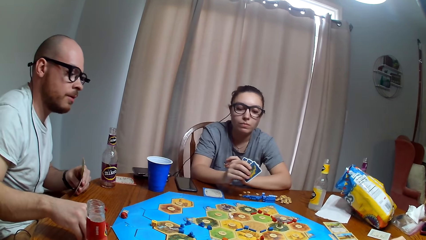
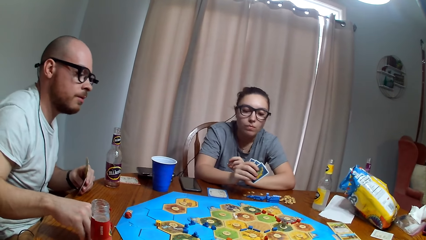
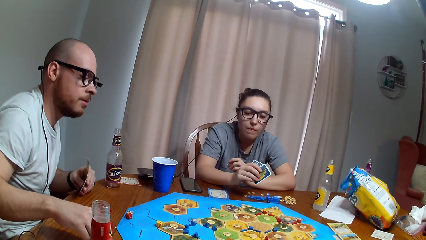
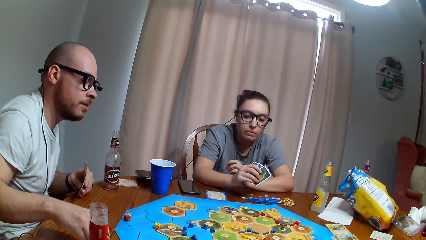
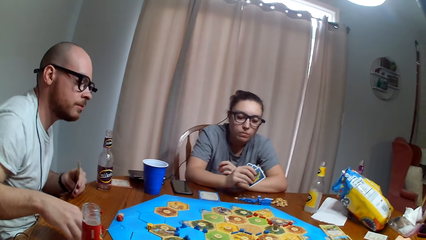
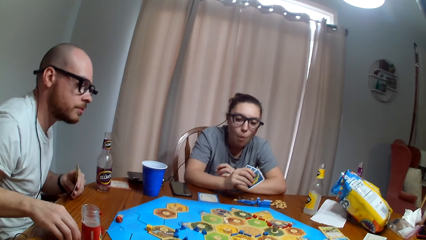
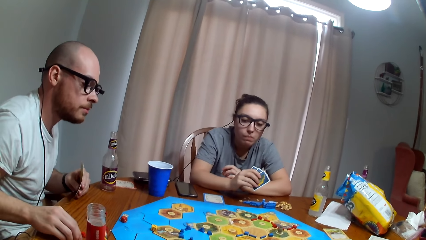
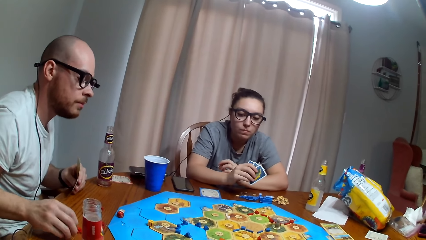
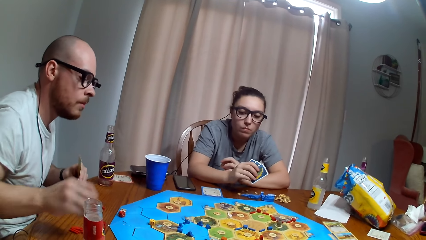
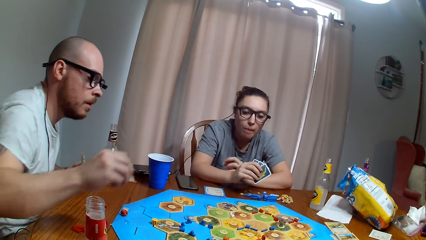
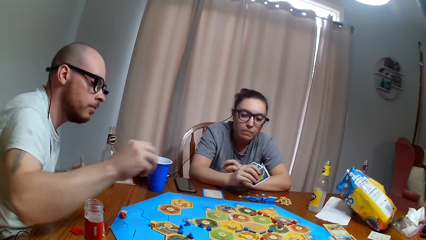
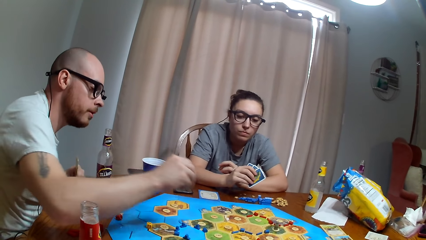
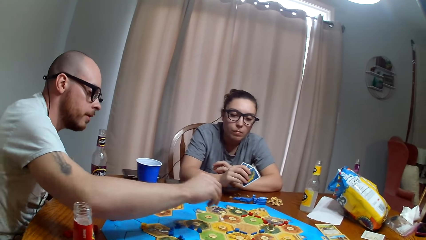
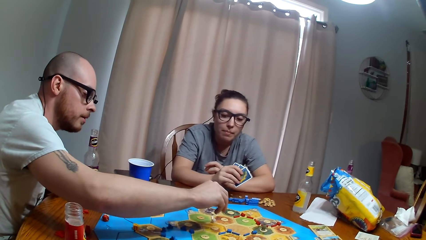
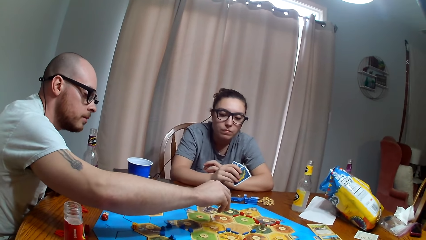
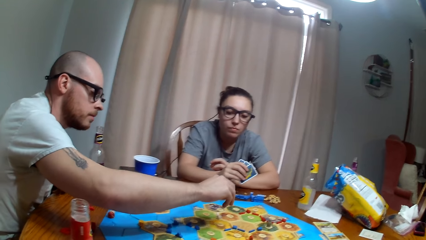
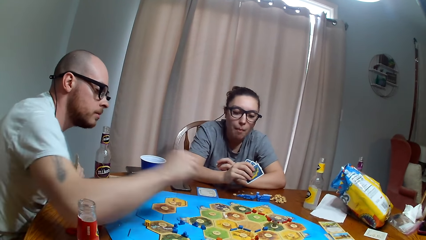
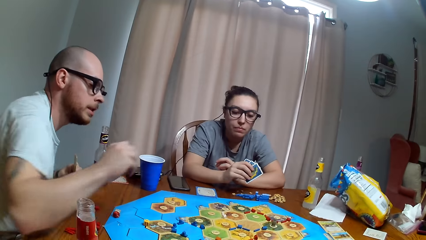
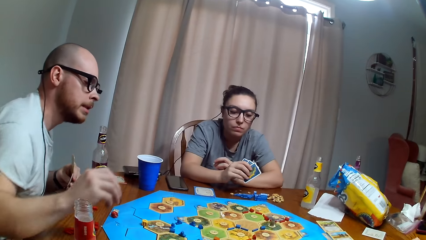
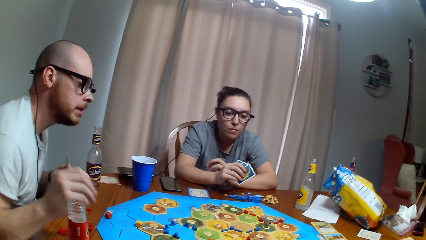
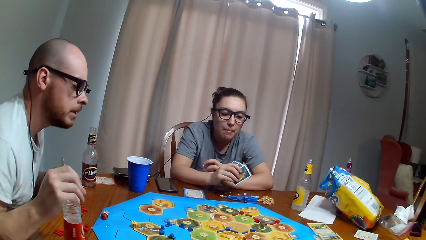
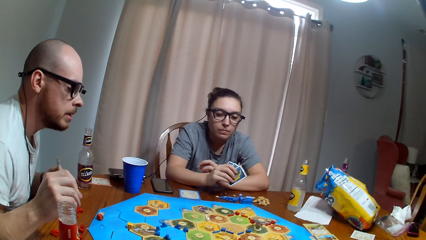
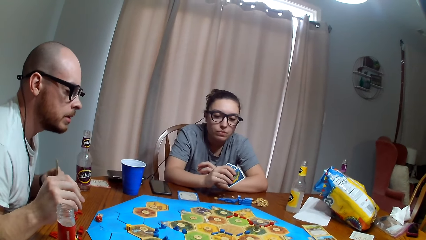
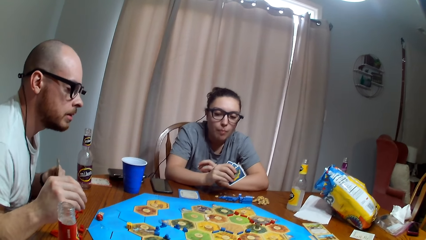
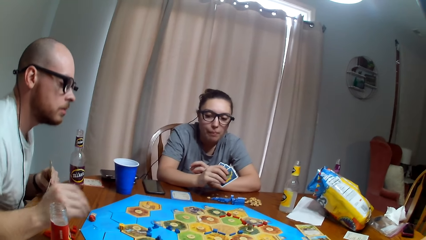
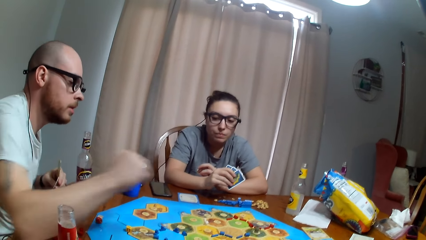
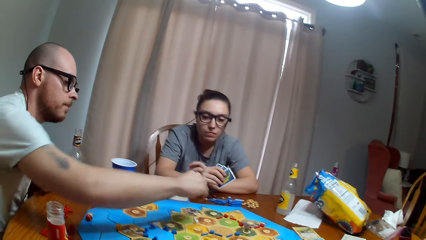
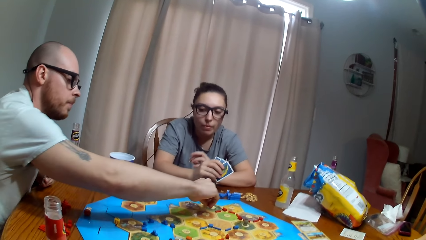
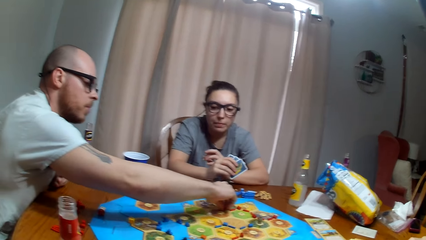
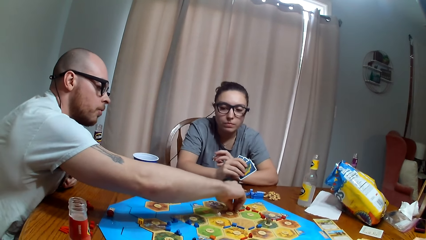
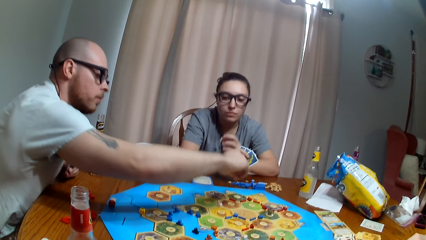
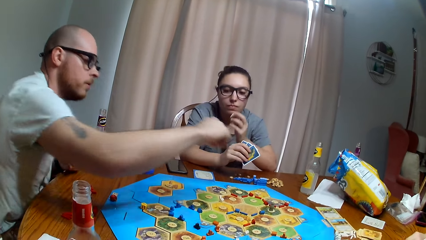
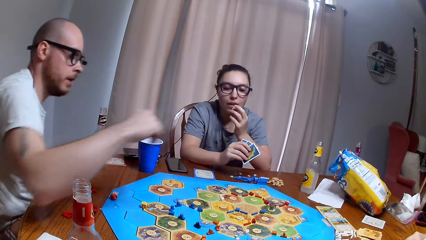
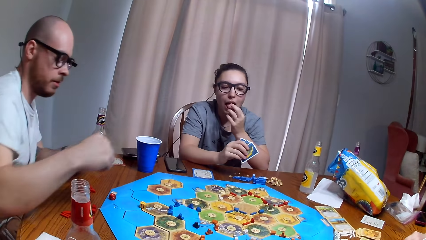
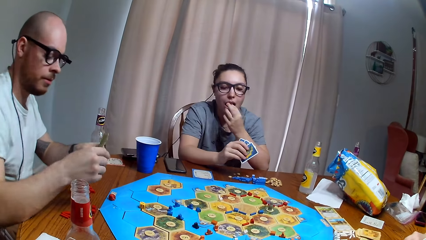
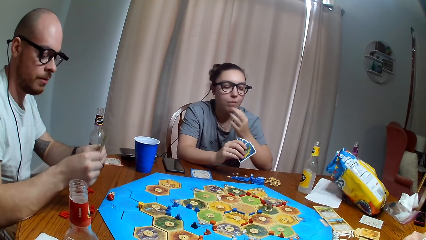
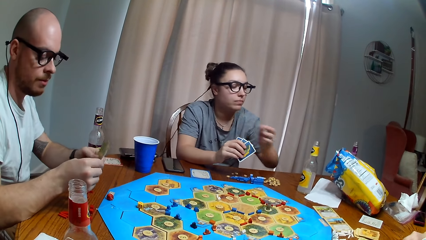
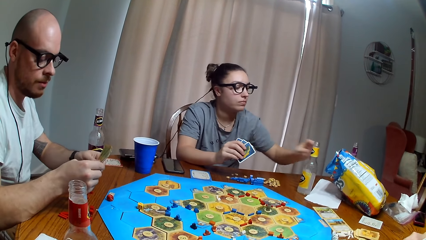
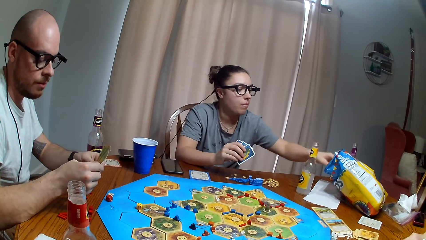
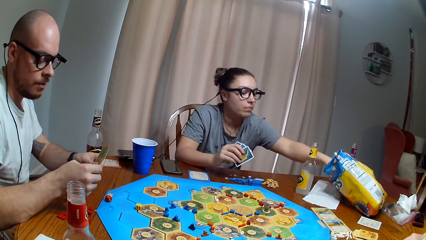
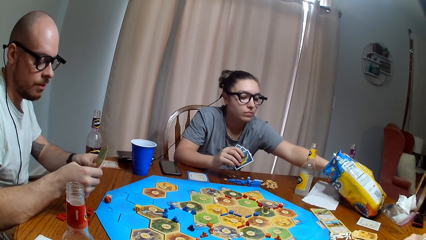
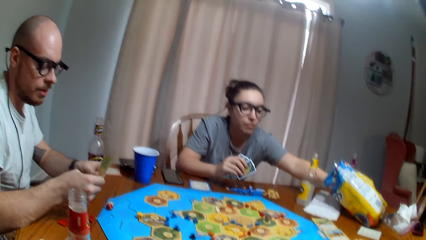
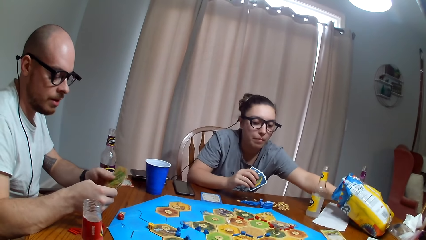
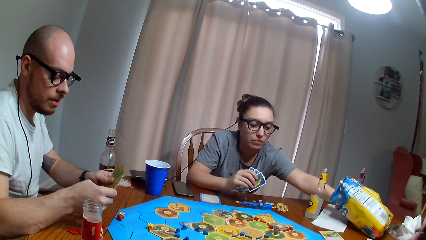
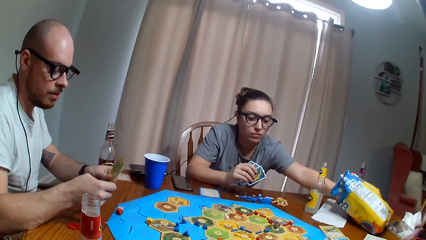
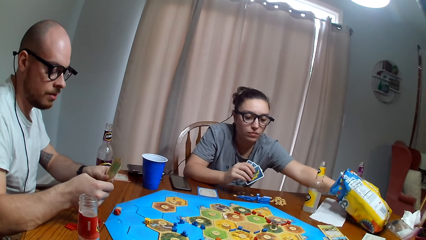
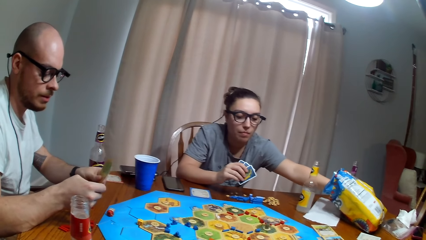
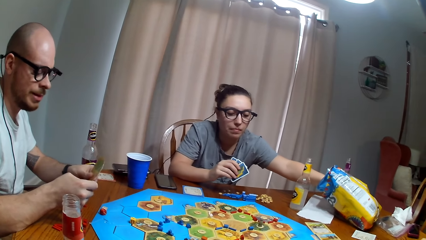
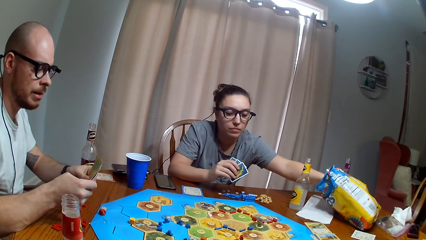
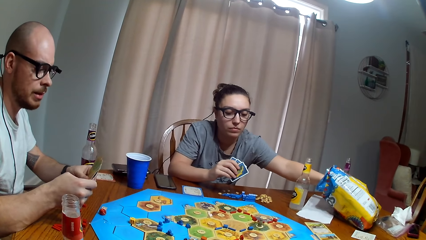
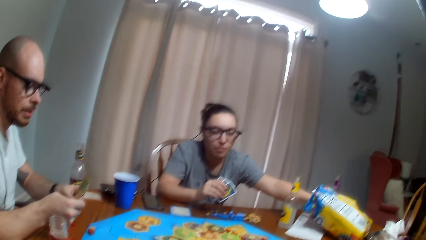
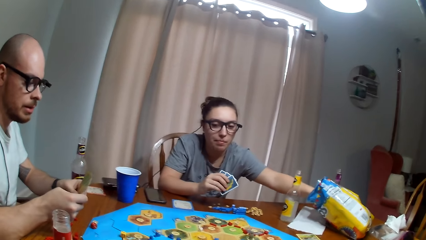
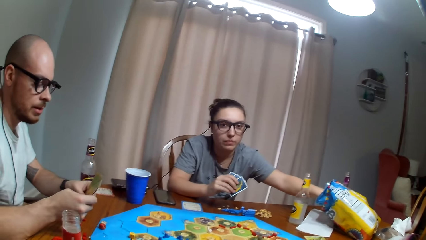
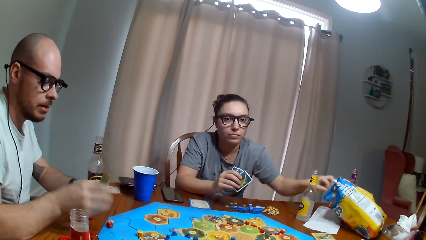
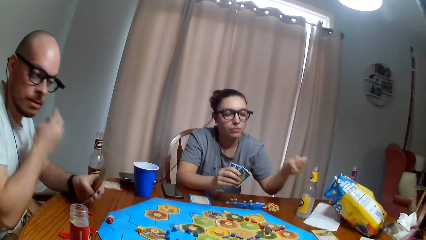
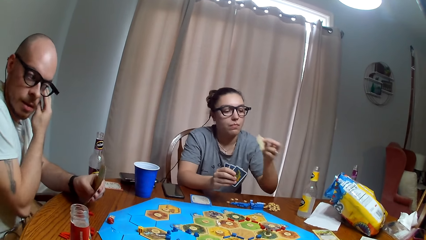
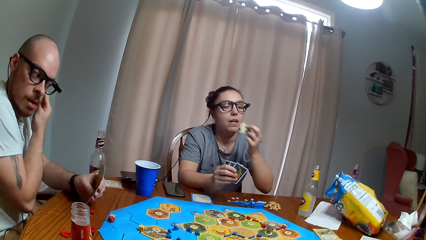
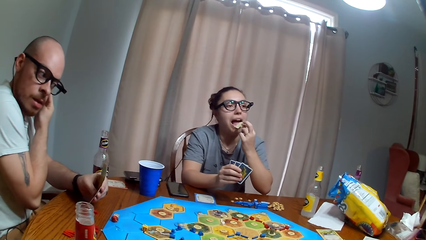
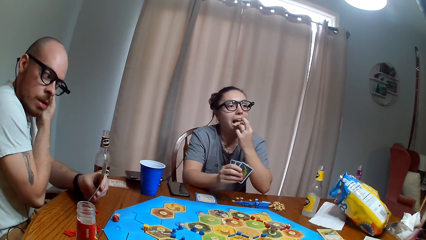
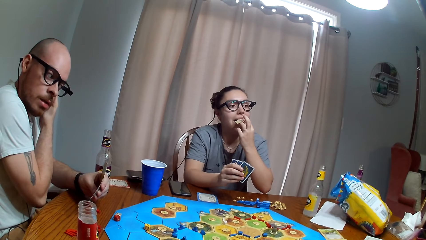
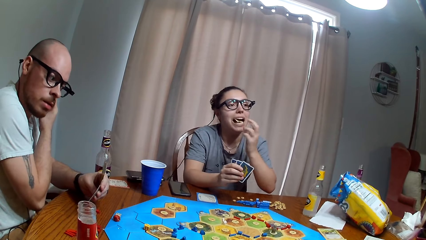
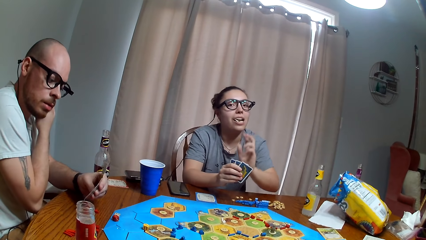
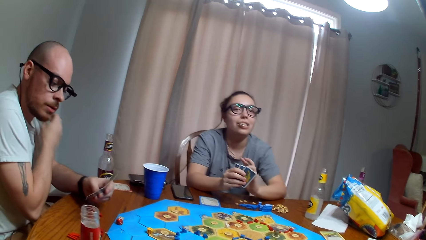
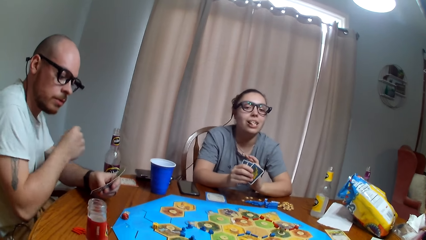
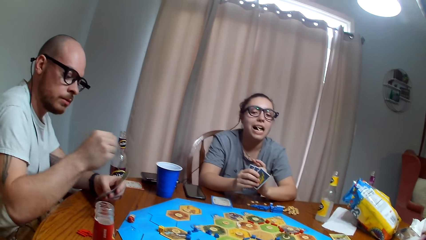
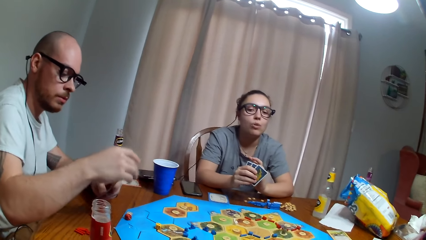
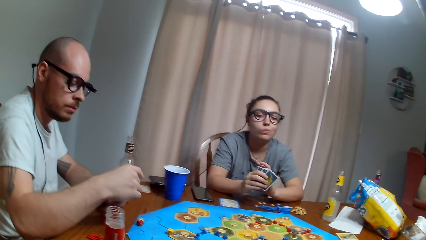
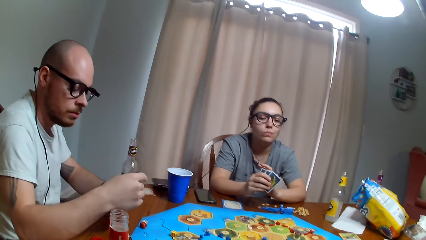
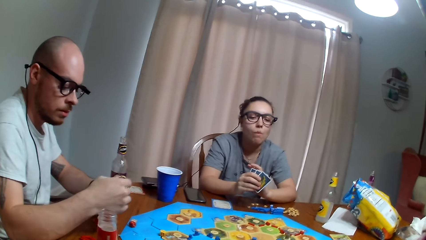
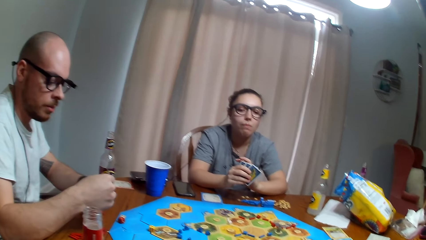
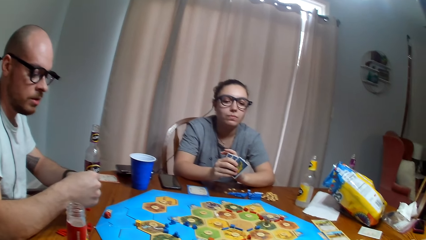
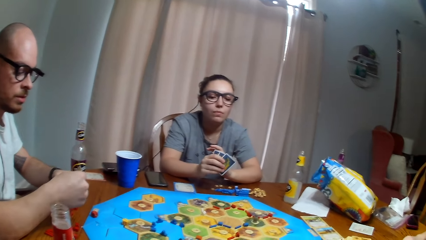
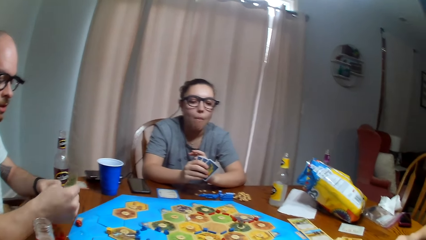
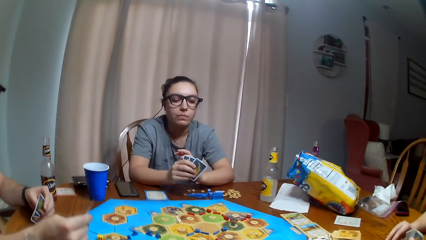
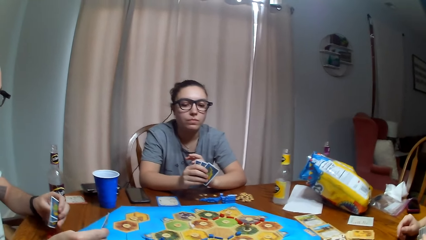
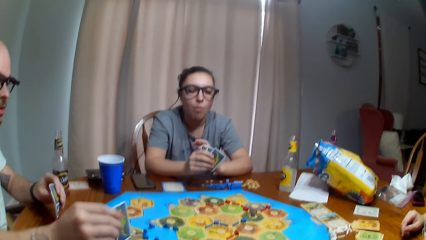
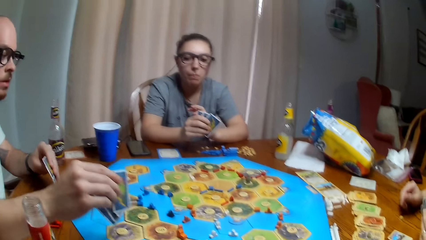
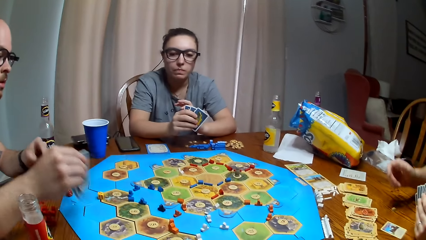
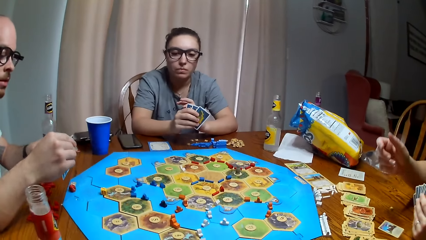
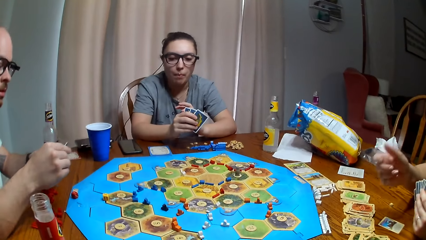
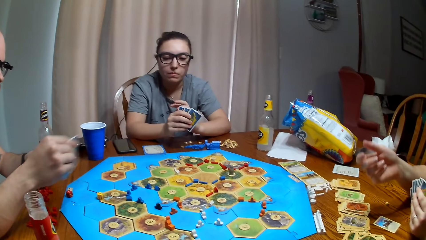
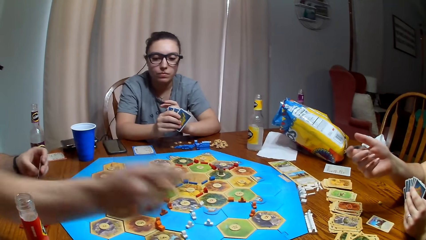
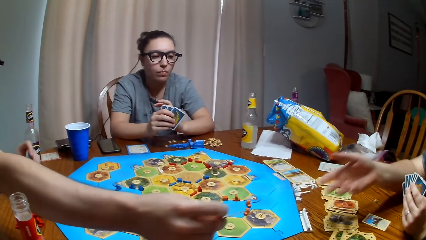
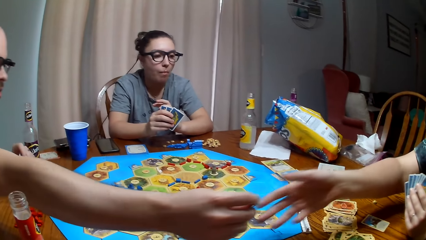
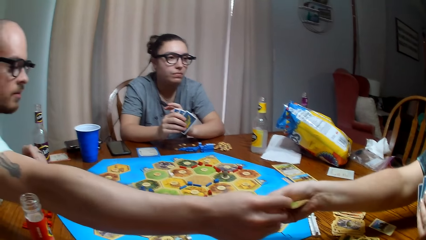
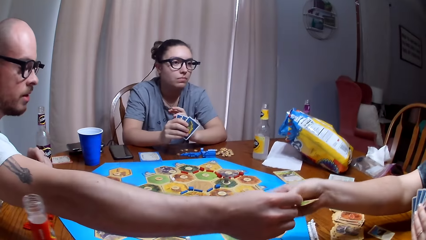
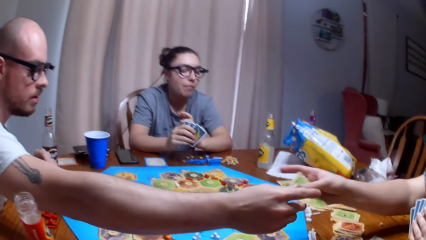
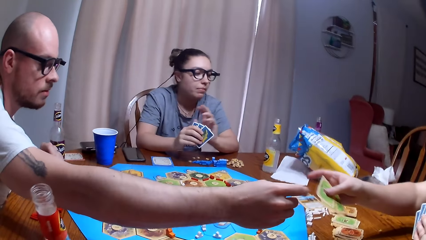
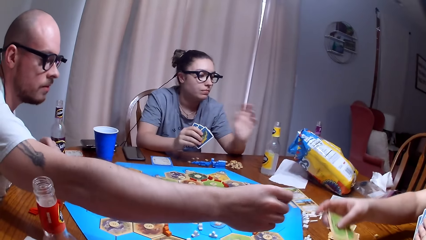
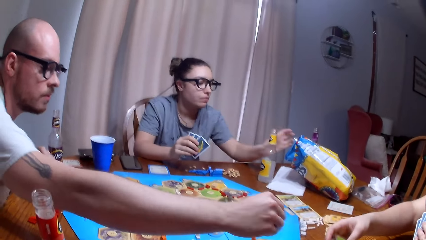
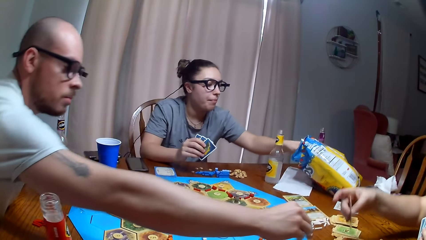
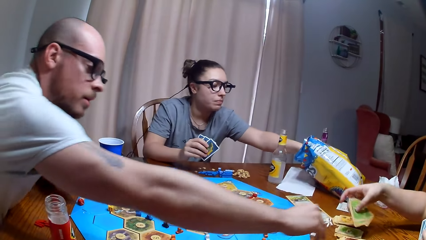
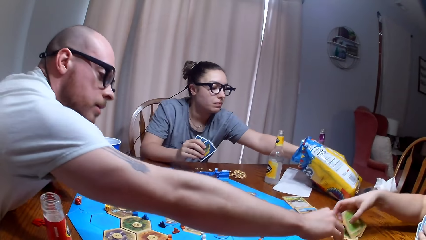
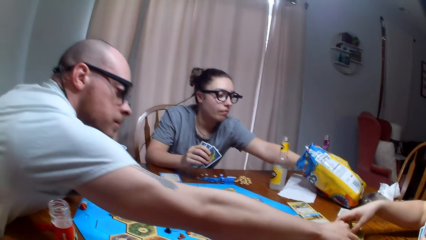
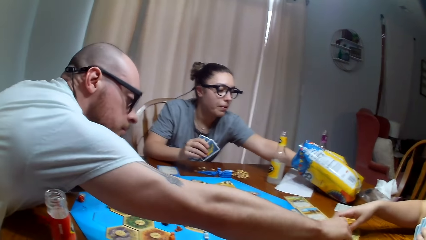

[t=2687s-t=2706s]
The man picks a pawn and drops the pawn. The man moves the token. The first woman picks the chips. The man touches the face. The first woman eats the chips. The camera wearer dialogues with the man. The man gives the other woman the card. The other woman picks a card.
